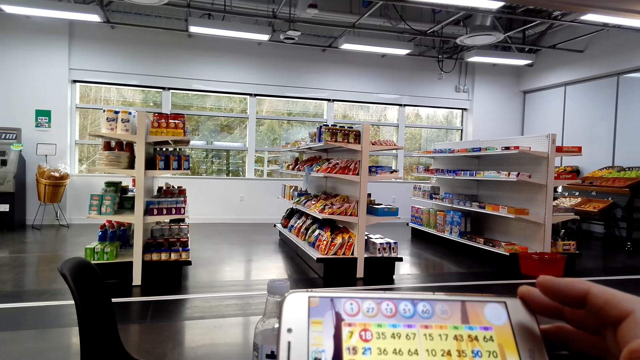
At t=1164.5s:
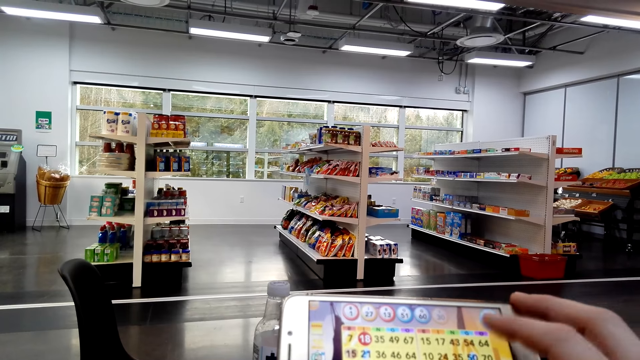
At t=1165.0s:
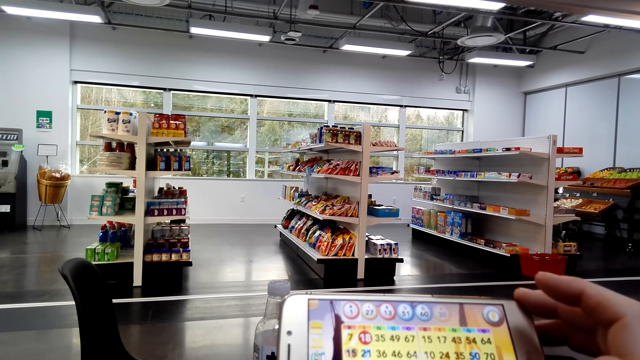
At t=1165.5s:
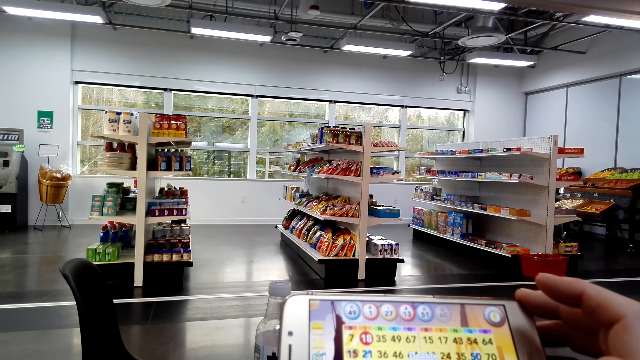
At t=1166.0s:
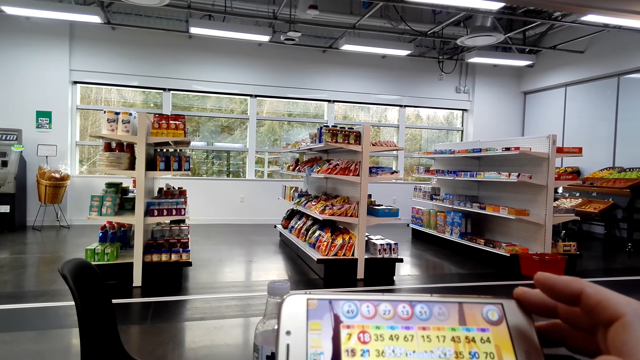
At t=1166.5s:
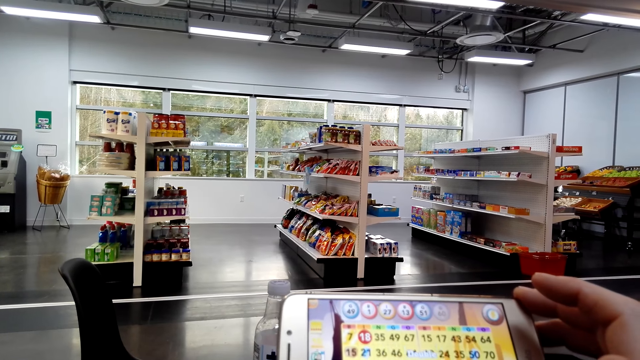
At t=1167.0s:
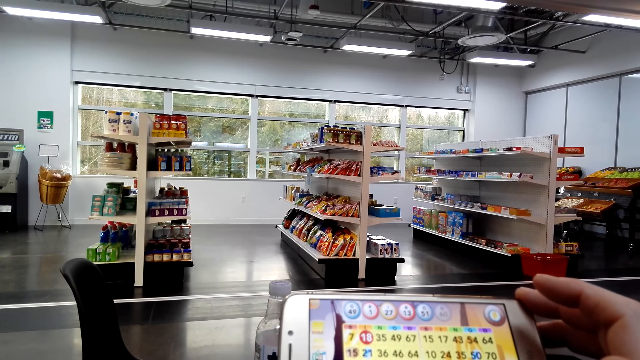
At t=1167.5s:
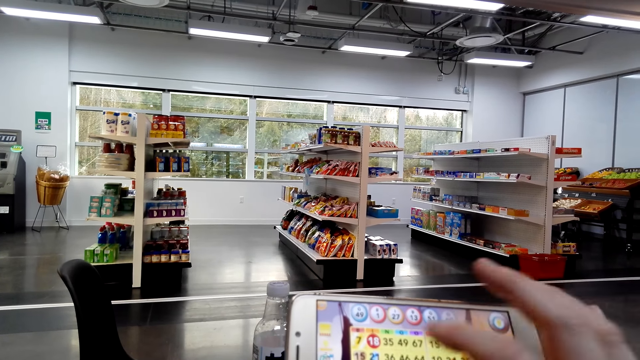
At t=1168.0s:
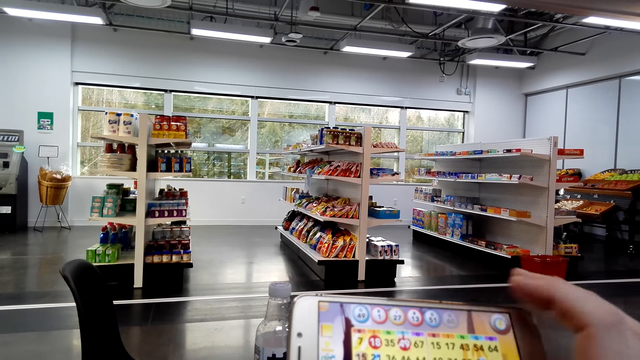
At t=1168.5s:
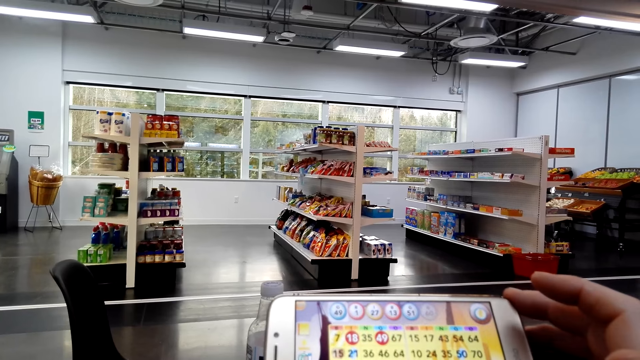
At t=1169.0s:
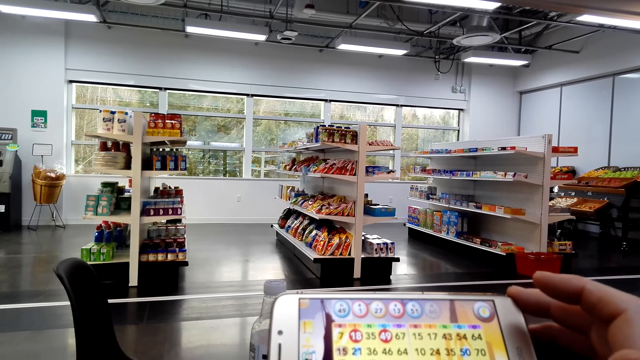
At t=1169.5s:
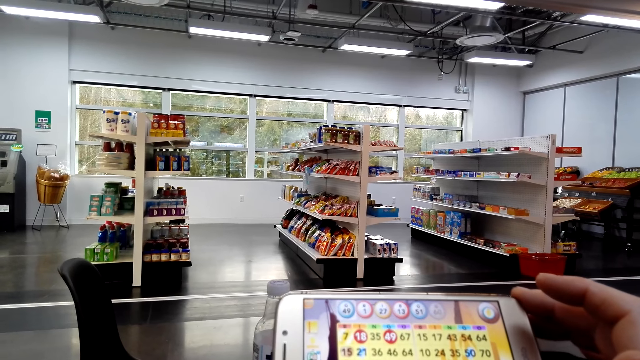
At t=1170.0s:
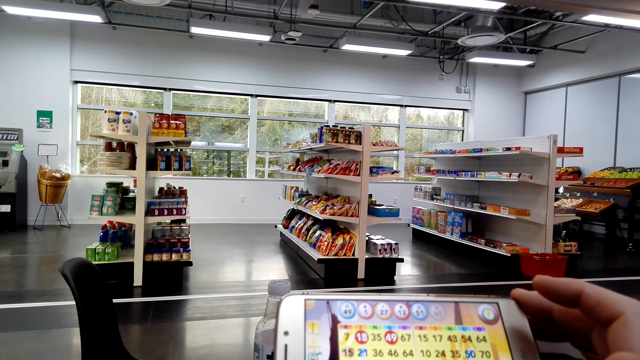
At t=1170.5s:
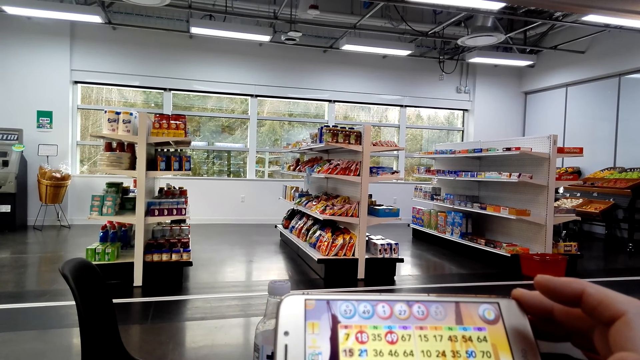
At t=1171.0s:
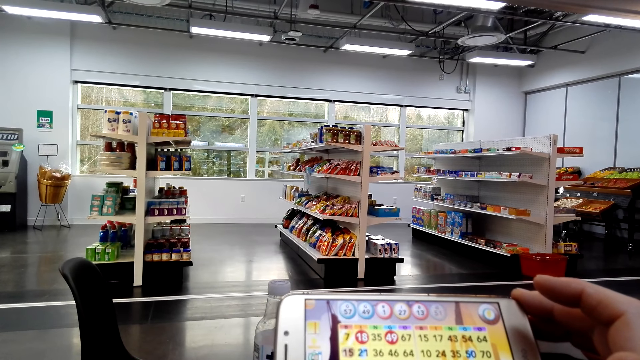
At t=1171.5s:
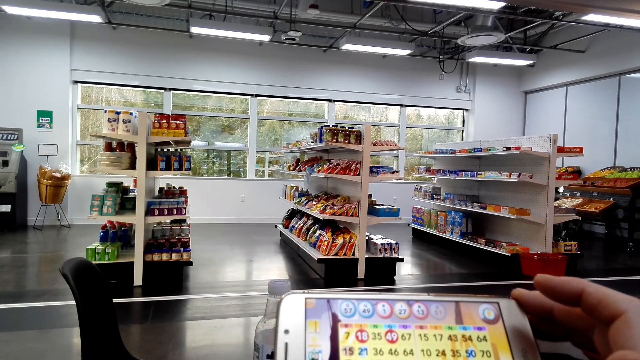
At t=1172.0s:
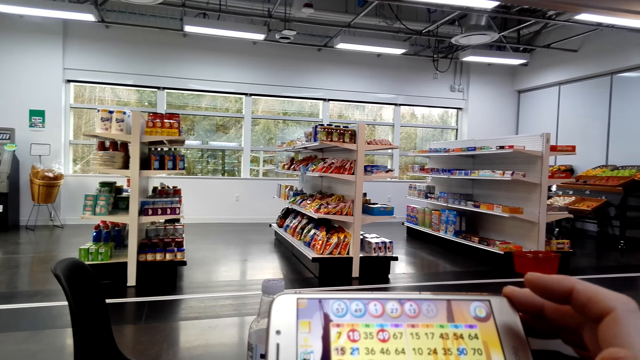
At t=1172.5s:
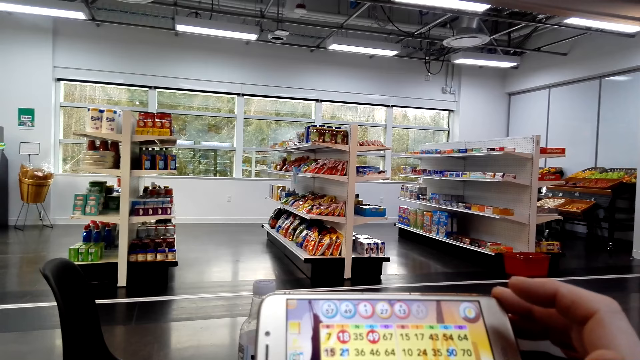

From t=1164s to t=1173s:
The camera wearer plays a game on the phone on the table with her right hand. She plays a game on the phone on the table with her right hand again. She holds the phone on the table with her right hand.

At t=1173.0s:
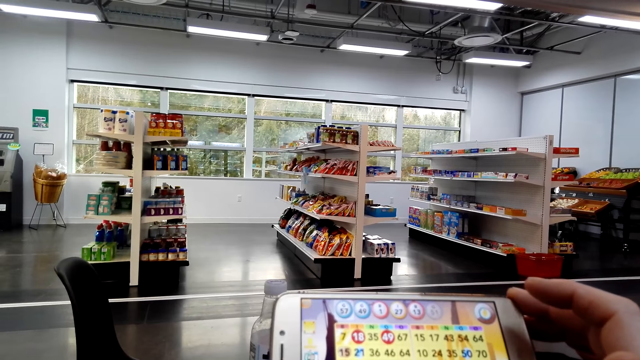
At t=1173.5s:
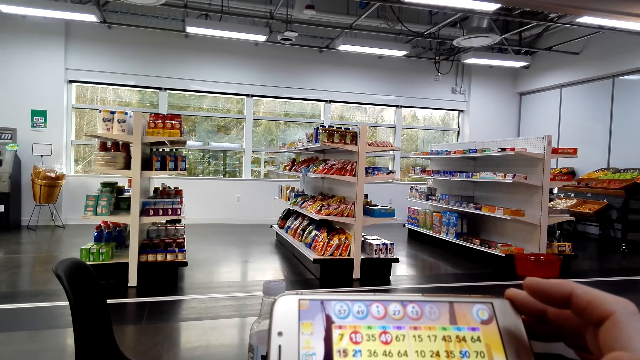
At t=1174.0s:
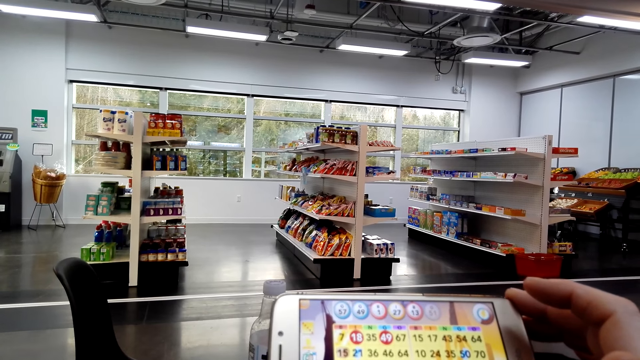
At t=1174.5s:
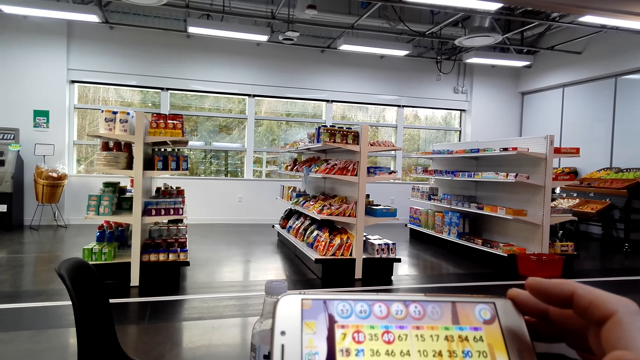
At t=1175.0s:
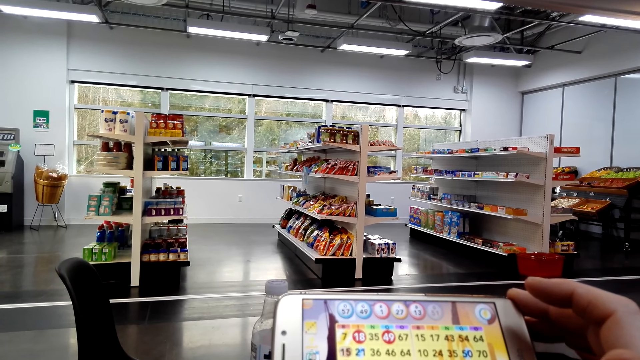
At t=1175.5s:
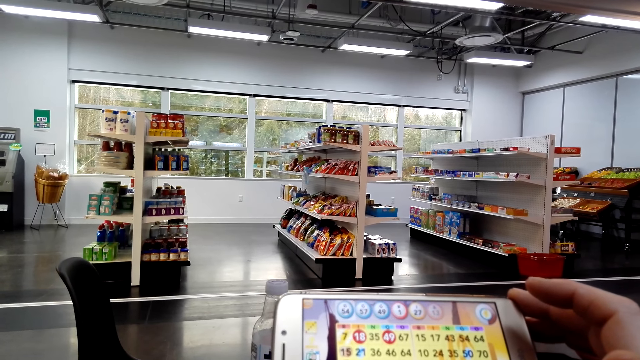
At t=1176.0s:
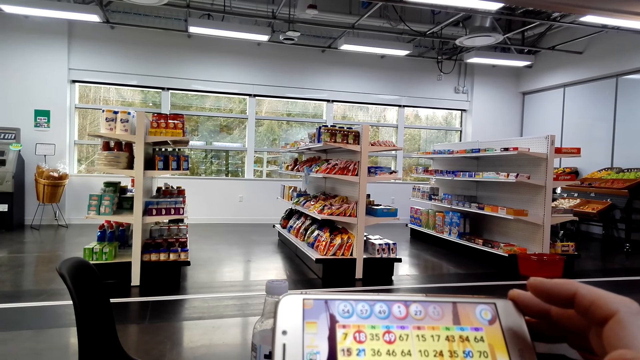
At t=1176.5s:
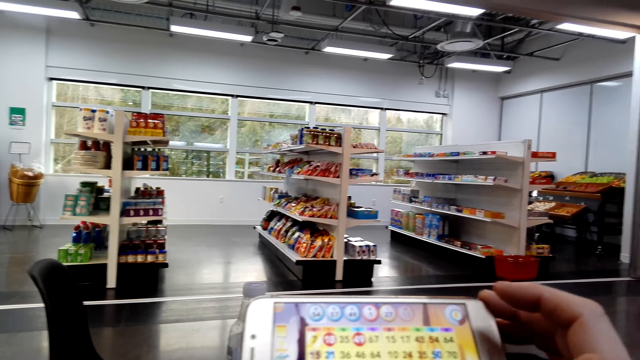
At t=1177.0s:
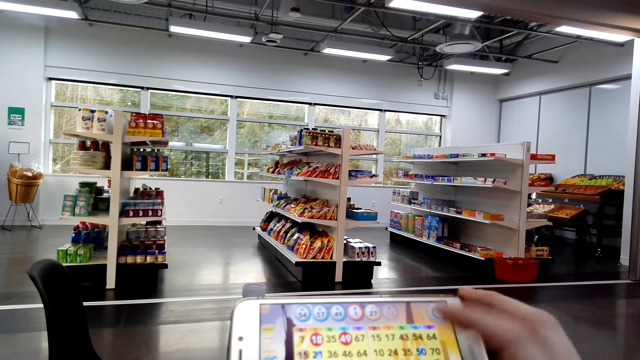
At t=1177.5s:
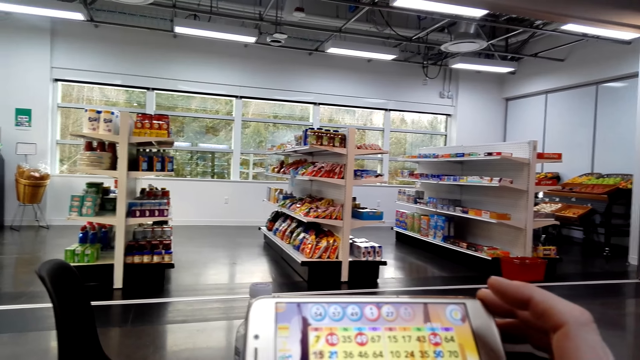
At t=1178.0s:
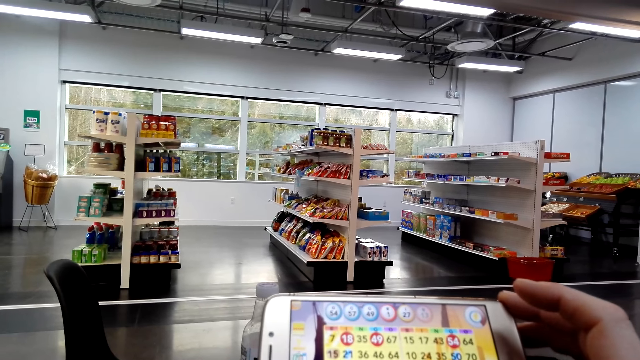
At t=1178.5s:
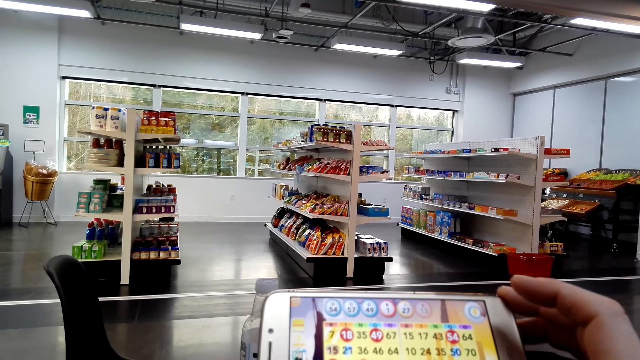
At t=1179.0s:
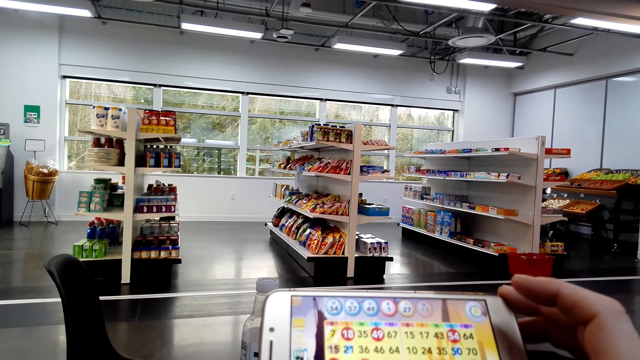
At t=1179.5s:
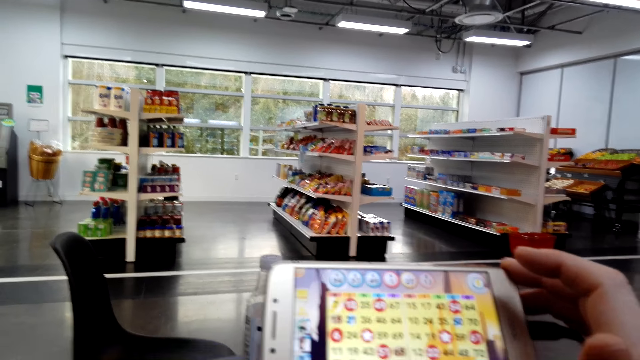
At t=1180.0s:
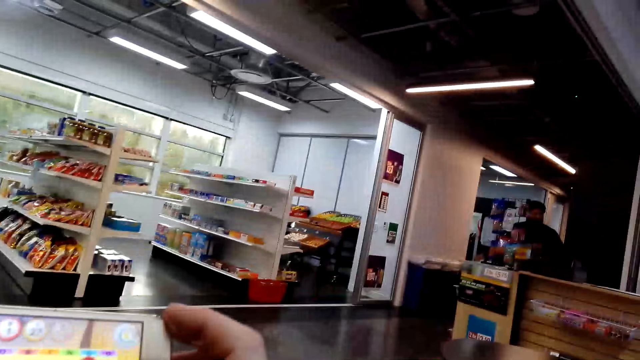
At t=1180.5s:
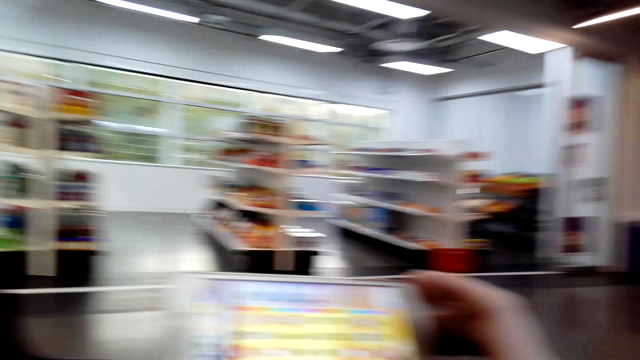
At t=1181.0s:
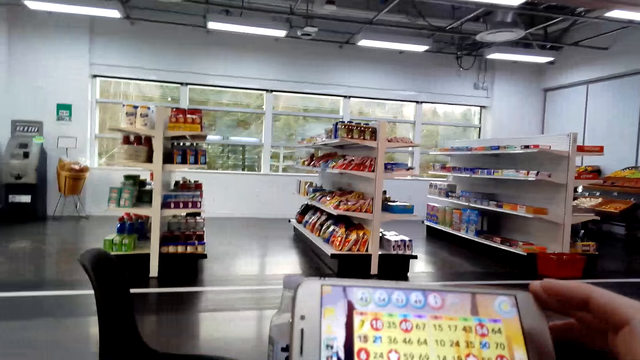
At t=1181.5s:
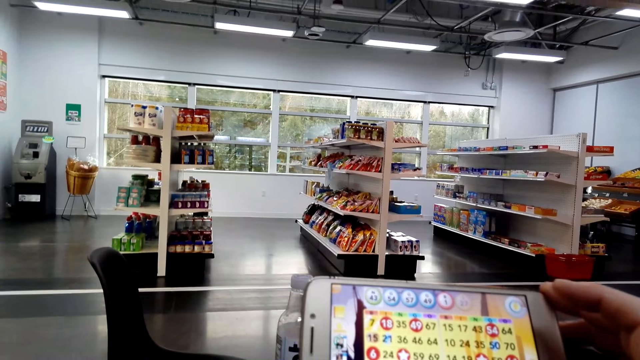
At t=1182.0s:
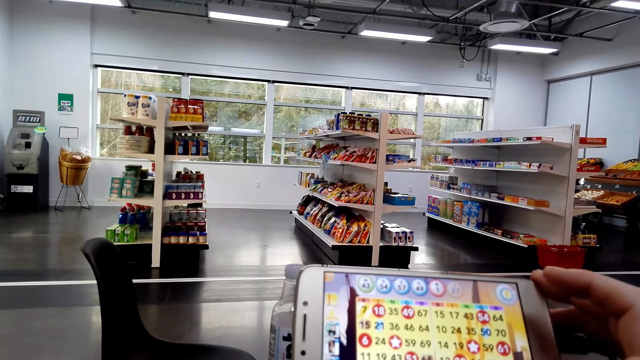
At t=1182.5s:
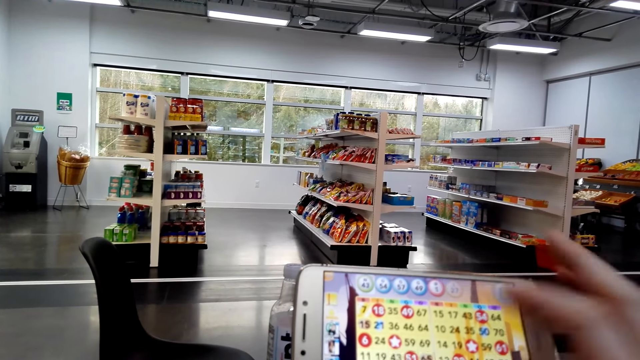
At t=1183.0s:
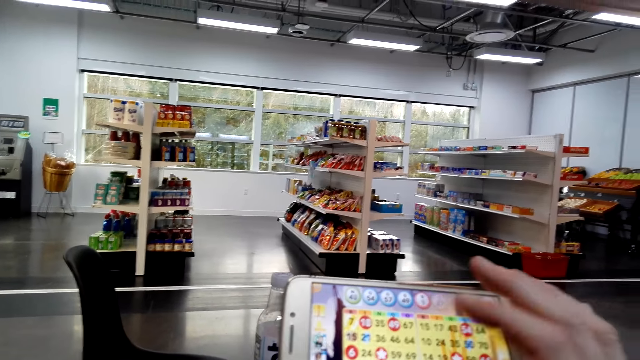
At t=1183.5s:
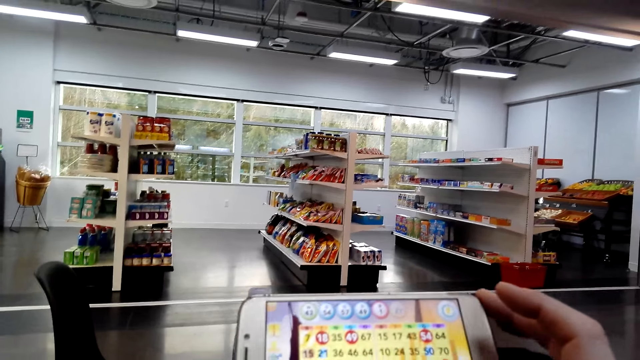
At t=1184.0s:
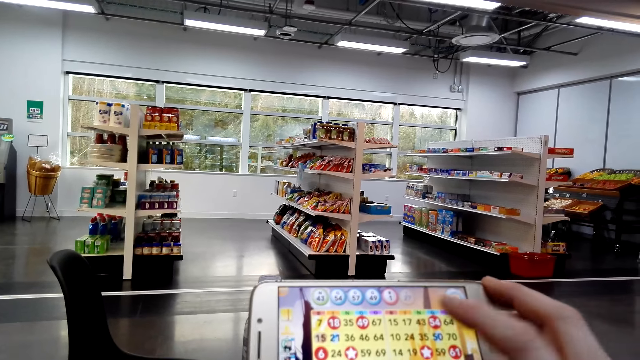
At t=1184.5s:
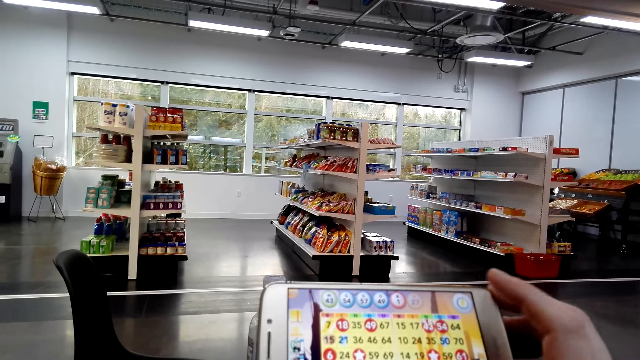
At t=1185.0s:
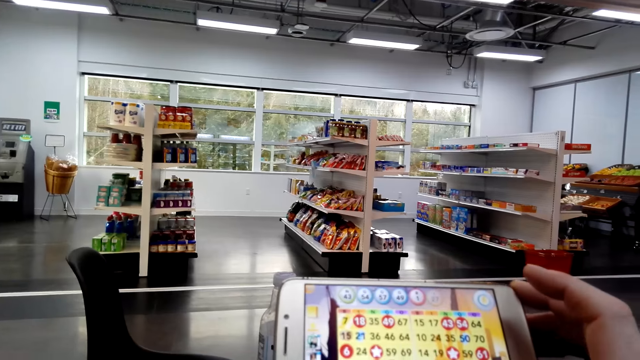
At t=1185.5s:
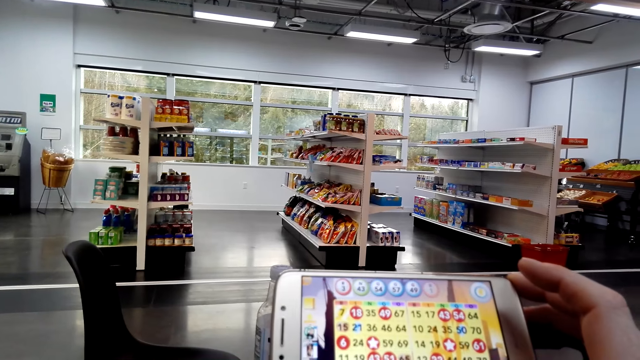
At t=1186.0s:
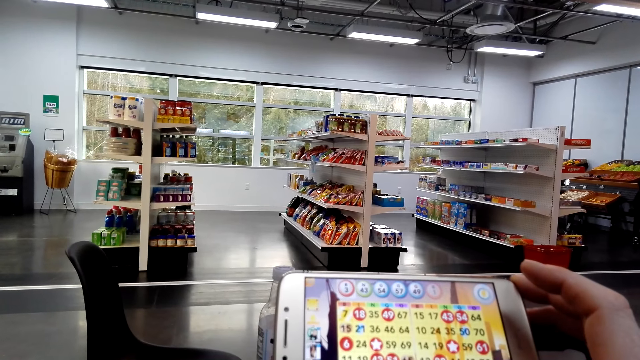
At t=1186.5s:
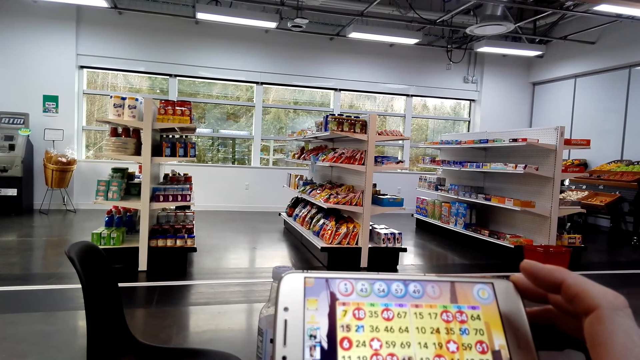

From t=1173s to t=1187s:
The camera wearer looks on the phone. She plays a game on the phone on the table with her right hand. She looks around. She plays a game on the phone on the table with her right hand repeatedly.
